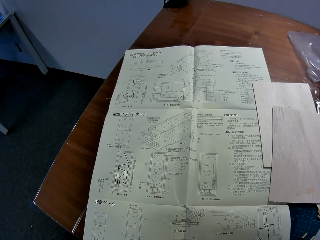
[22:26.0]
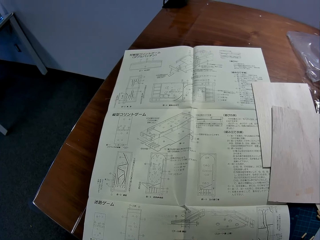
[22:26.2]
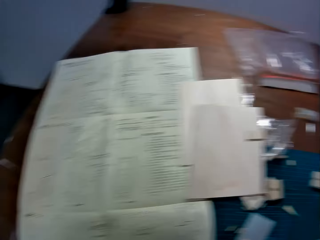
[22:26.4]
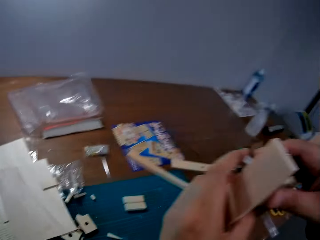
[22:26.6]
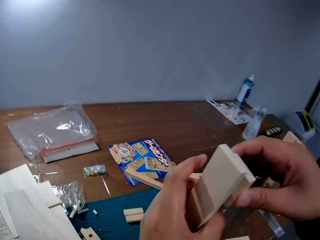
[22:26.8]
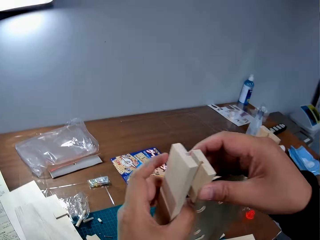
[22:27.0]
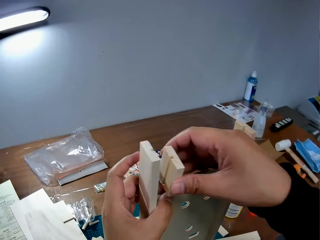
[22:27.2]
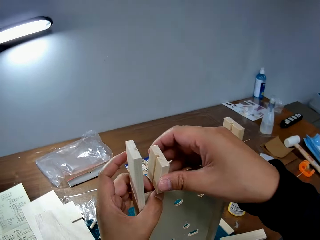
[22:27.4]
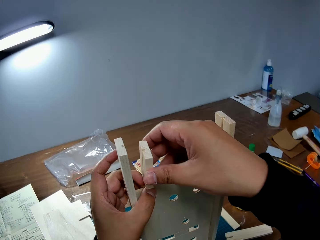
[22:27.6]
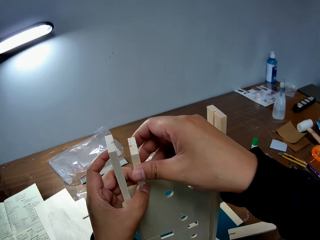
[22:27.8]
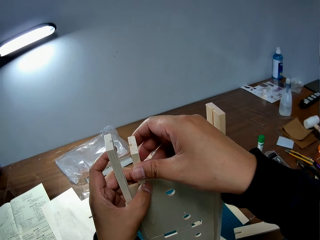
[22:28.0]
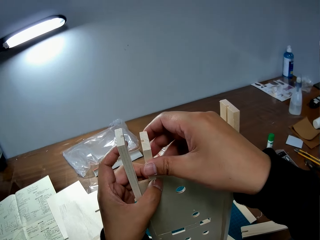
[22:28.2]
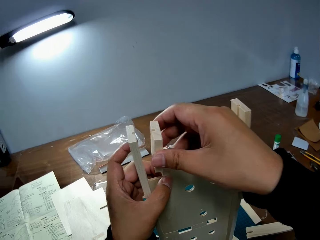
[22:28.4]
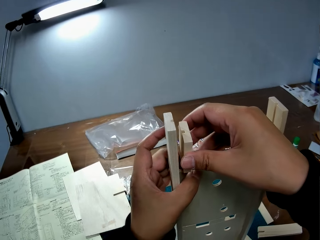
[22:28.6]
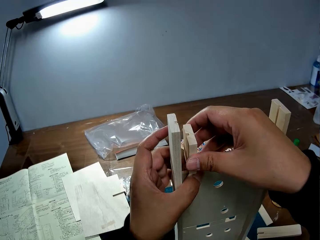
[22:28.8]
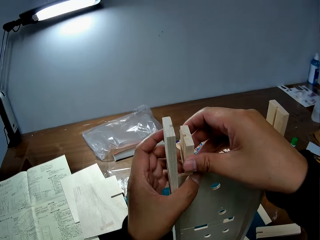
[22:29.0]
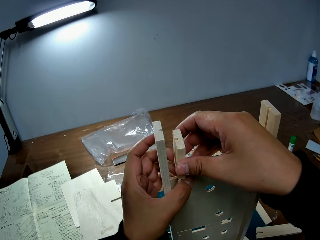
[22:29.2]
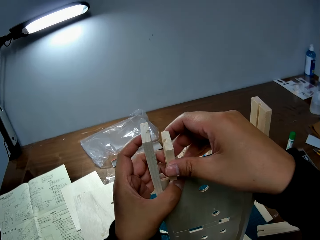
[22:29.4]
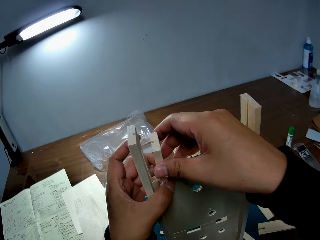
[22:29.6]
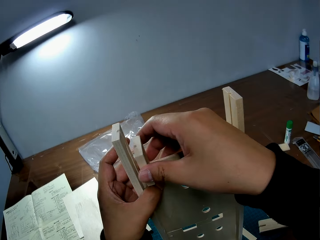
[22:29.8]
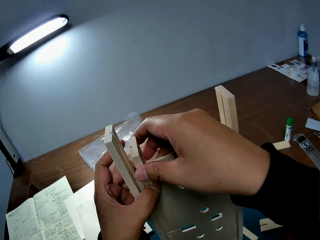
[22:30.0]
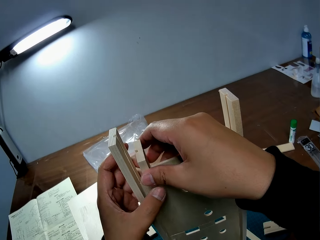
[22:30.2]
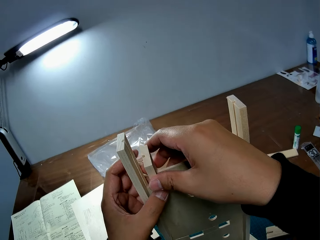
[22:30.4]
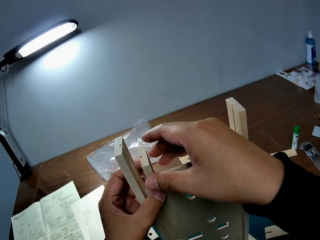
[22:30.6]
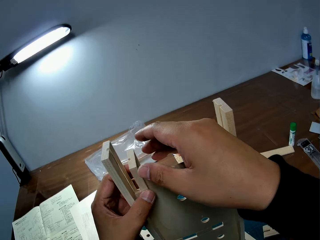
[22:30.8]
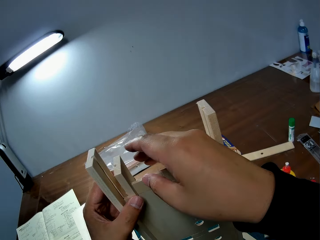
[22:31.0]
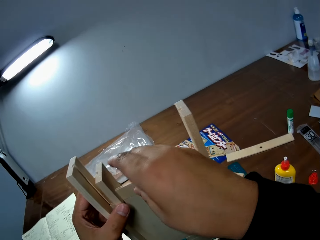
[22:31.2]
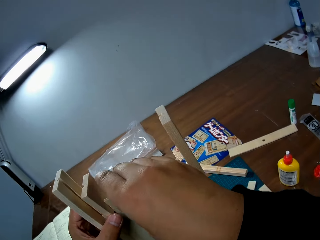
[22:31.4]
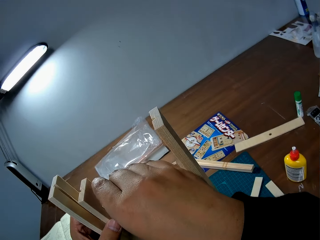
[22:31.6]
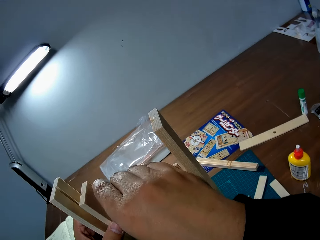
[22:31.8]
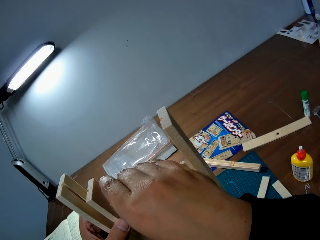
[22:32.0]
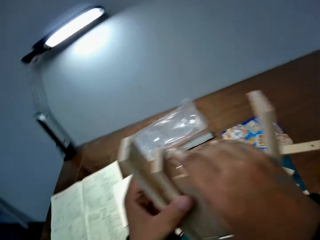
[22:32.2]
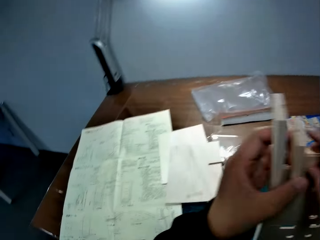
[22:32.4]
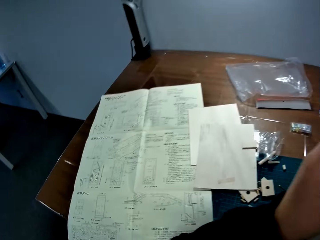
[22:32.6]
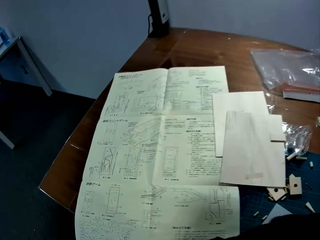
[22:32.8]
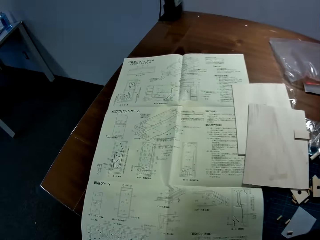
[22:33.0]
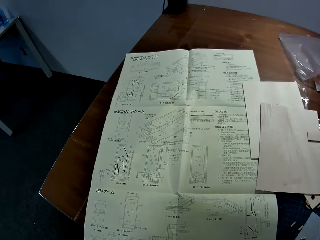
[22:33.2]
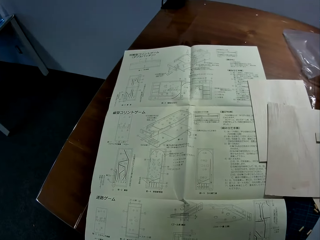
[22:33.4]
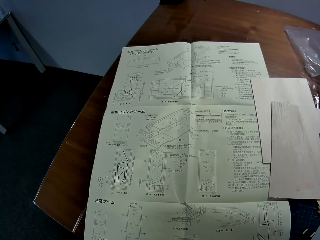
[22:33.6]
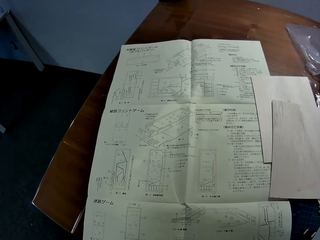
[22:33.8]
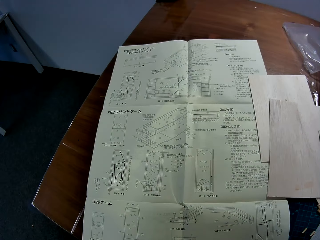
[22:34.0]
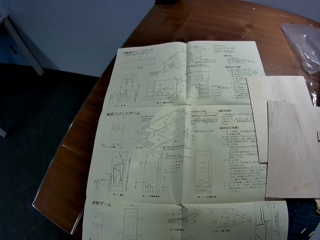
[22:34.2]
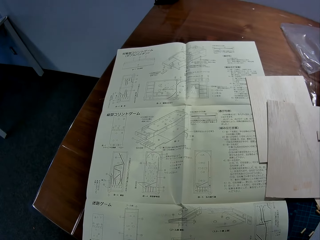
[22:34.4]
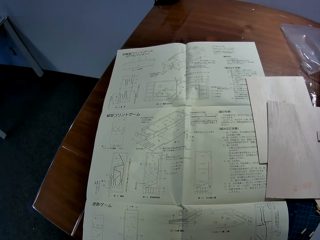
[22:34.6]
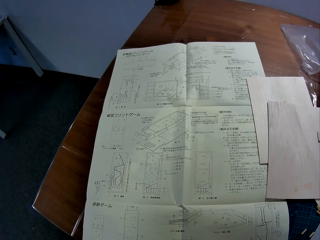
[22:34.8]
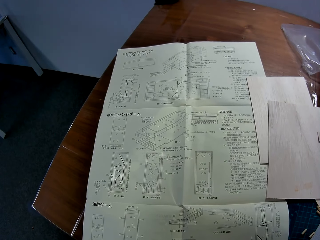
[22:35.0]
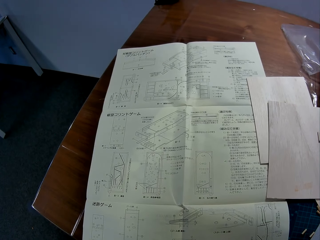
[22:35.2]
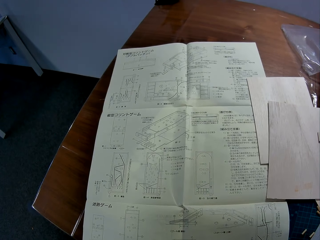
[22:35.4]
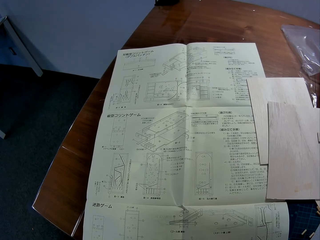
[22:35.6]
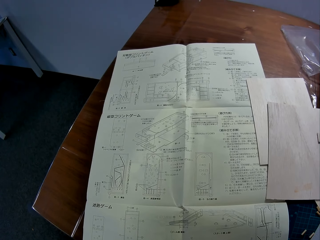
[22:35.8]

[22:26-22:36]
The camera wearer adjusts the piece of wood on the wooden mechanical model with his right hand. He joins the piece of wood. He stares at the blueprint on the table.

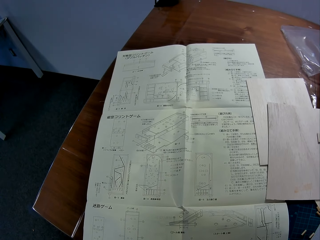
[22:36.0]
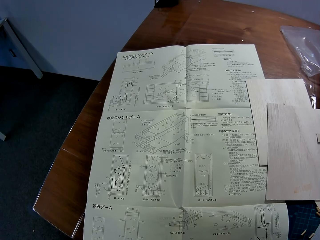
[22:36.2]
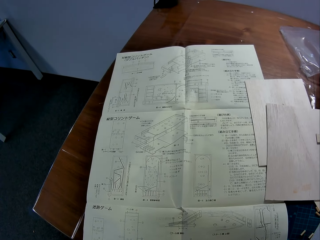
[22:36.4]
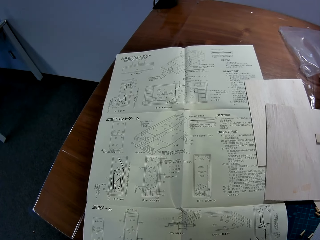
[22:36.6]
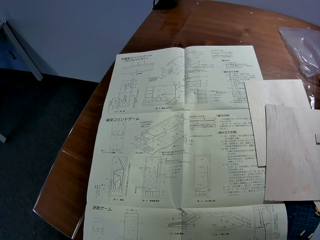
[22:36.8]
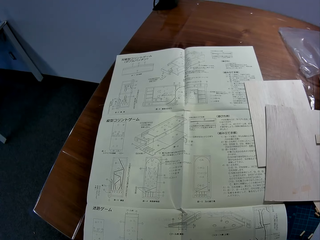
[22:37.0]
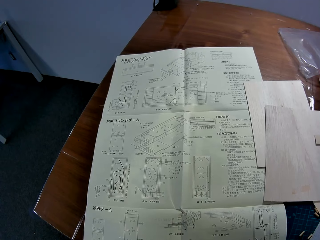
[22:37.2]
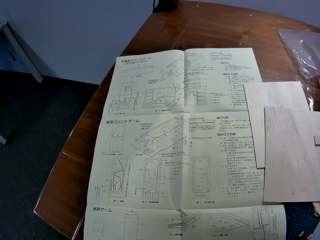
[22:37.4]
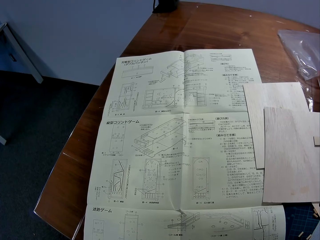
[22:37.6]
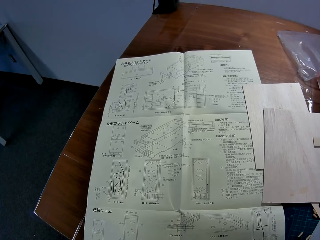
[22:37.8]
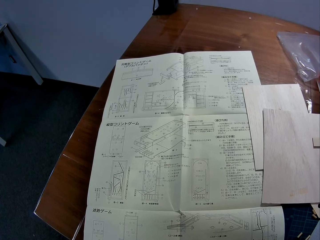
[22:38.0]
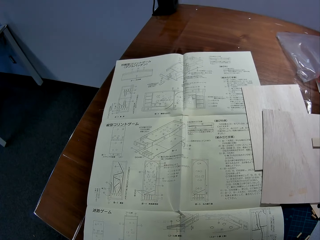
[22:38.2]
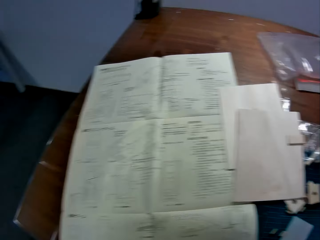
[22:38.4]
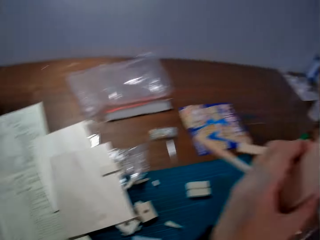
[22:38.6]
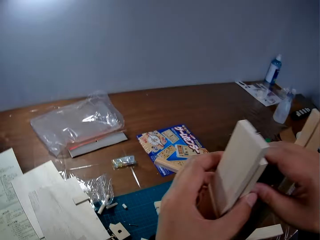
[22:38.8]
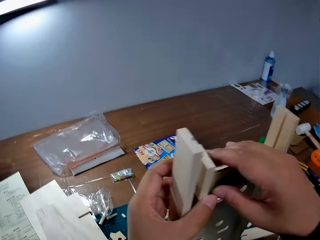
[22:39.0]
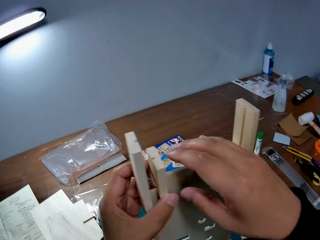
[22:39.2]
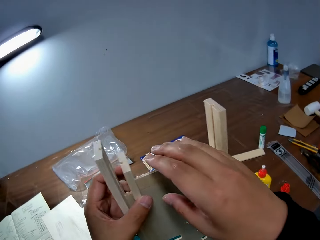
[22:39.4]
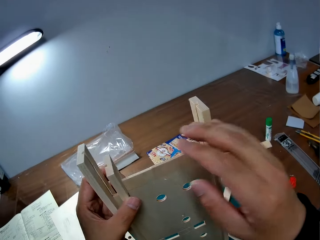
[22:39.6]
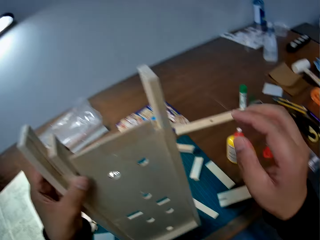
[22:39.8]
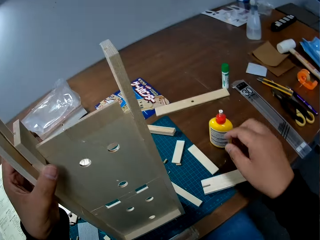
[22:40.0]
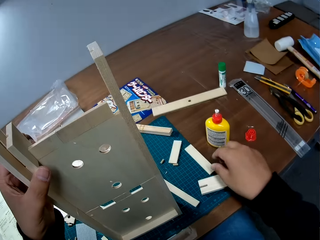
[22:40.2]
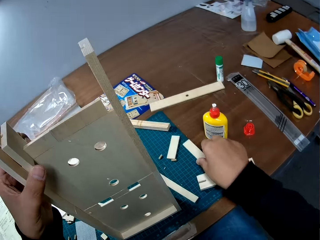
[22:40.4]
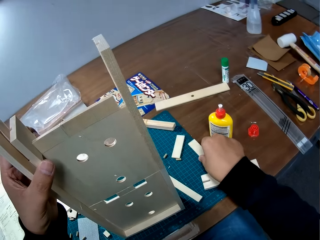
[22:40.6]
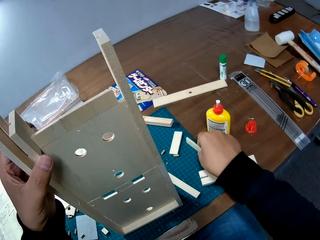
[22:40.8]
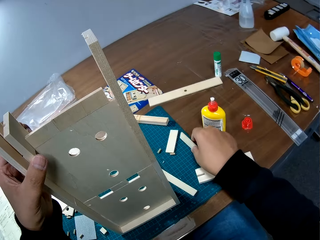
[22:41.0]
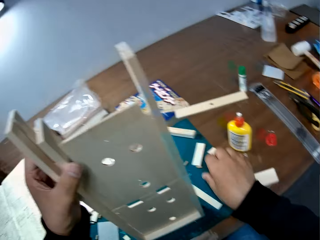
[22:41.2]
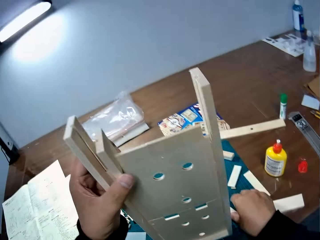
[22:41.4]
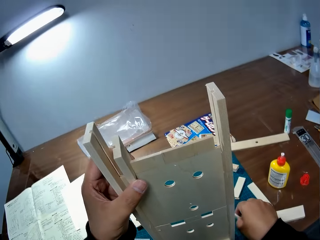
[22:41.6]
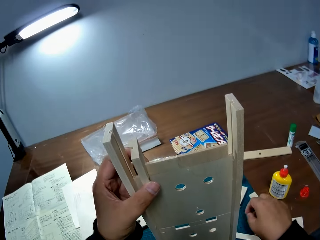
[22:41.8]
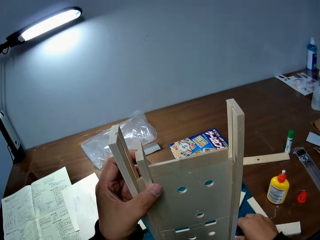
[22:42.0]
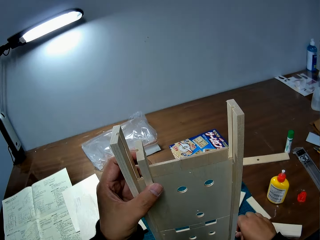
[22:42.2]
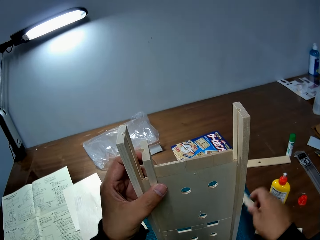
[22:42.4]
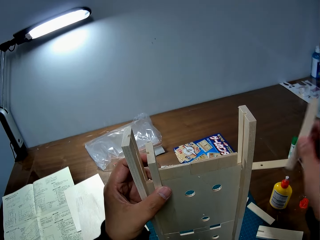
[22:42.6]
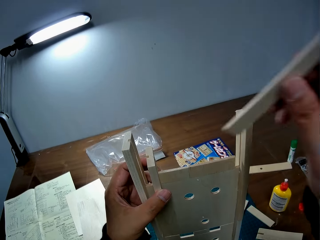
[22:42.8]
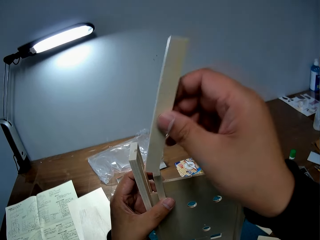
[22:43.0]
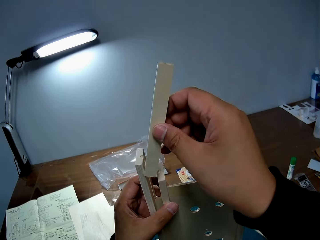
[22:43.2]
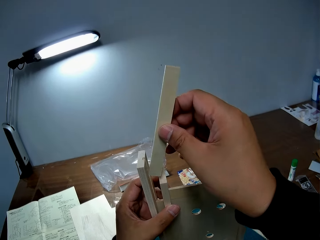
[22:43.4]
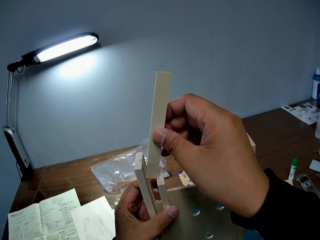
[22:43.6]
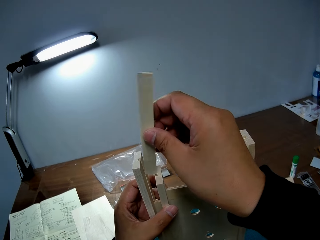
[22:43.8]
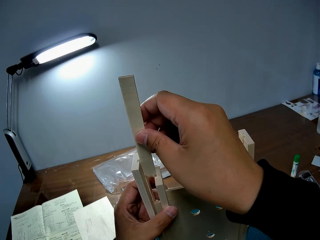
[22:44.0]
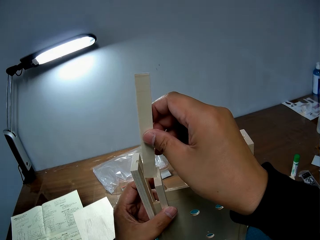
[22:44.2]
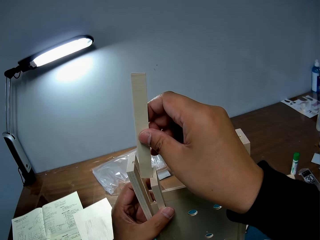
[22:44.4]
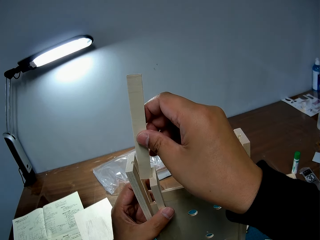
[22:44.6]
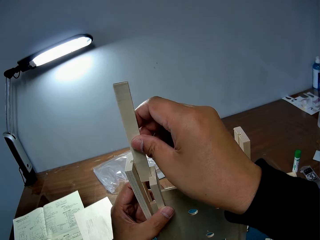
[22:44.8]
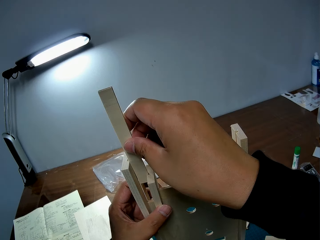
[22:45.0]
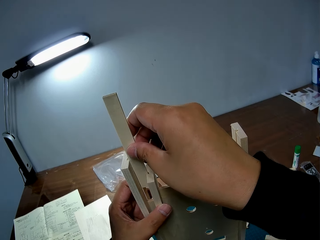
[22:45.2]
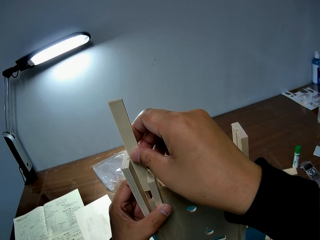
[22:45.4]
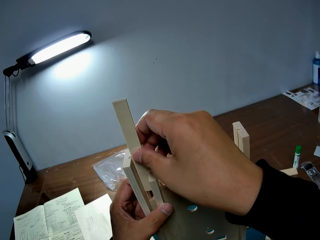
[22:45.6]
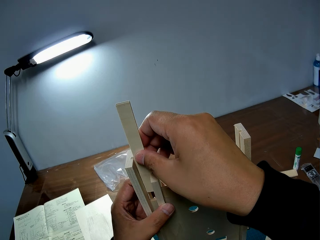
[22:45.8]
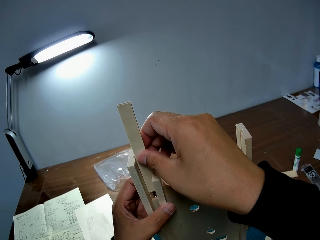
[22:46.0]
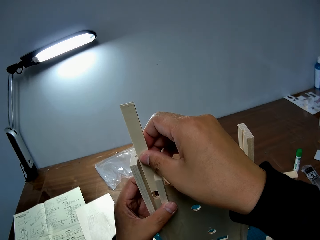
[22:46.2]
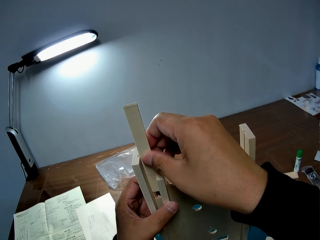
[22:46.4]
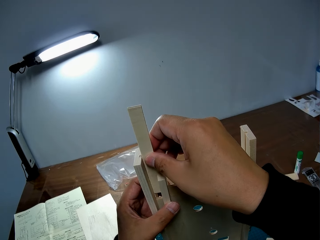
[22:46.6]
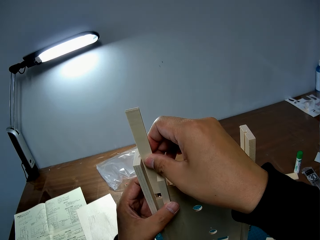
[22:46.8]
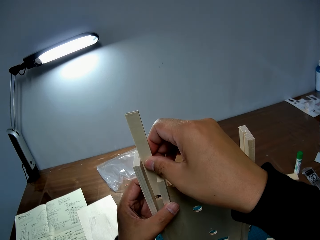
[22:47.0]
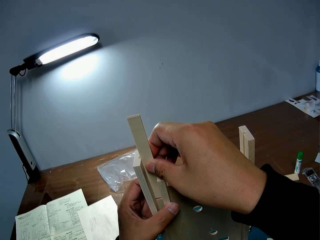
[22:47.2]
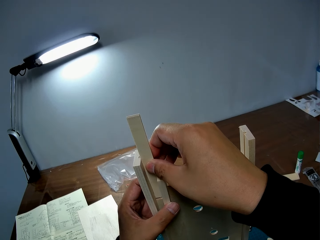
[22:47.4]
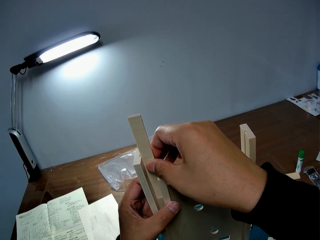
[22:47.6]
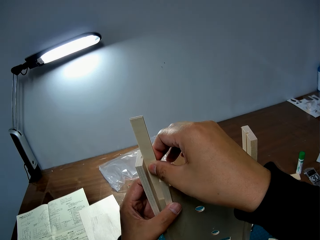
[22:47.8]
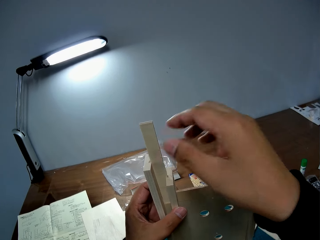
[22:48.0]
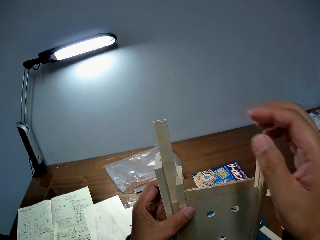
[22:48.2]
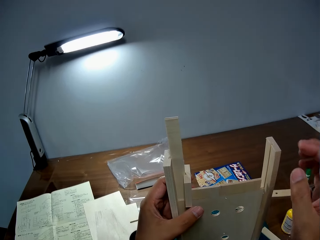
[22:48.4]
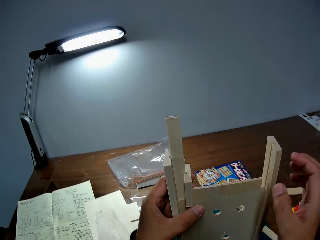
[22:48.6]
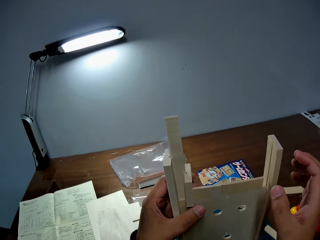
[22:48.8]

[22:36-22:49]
The camera wearer looks at the paper. He touches a piece of wood on the table with his right hand. He picks up a piece of wood from the table with his right hand. He attaches the piece of wood in his right hand to the wooden mechanical model.
